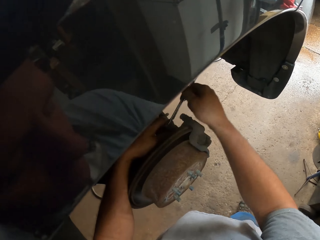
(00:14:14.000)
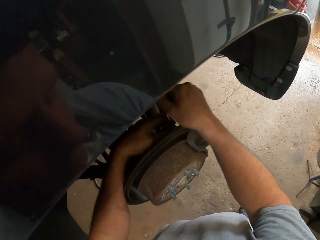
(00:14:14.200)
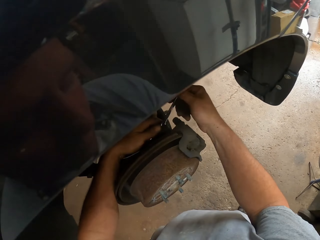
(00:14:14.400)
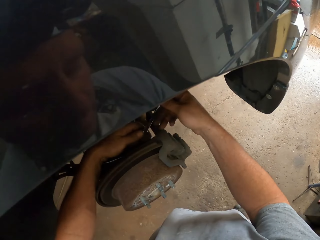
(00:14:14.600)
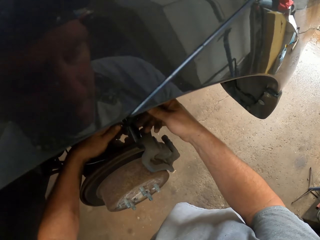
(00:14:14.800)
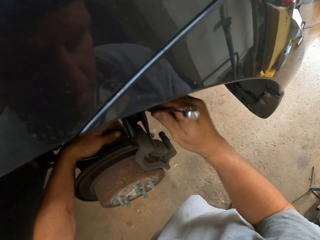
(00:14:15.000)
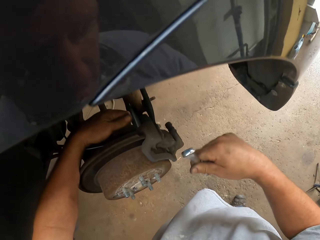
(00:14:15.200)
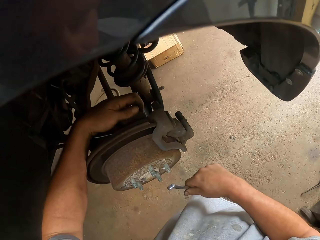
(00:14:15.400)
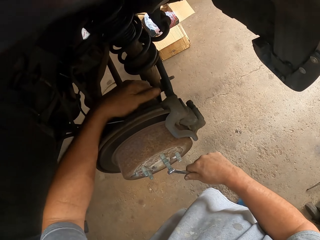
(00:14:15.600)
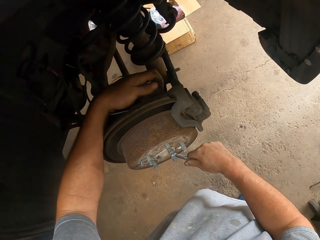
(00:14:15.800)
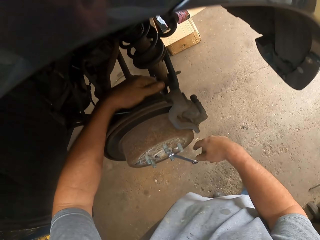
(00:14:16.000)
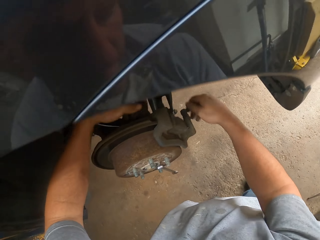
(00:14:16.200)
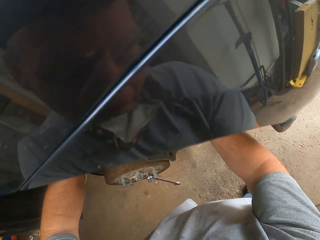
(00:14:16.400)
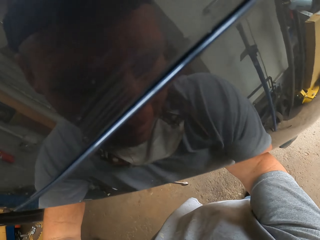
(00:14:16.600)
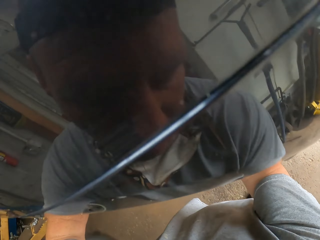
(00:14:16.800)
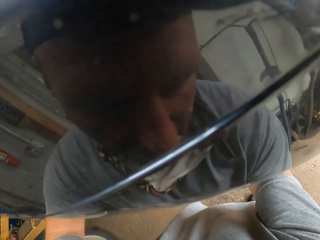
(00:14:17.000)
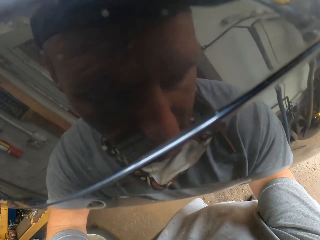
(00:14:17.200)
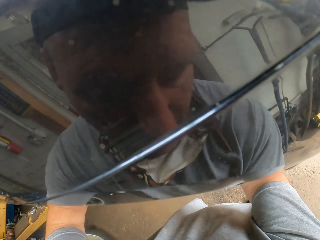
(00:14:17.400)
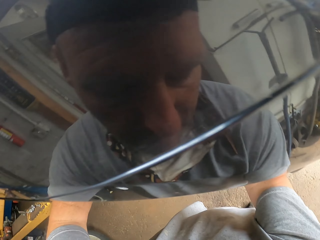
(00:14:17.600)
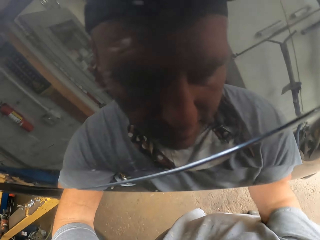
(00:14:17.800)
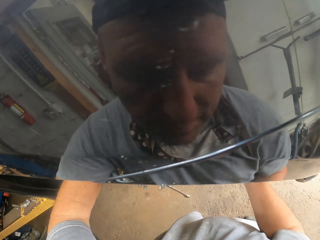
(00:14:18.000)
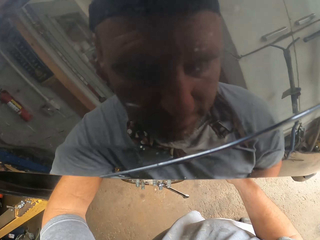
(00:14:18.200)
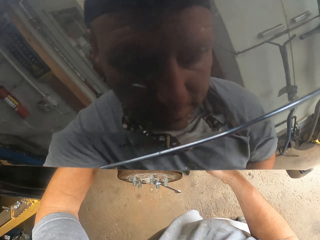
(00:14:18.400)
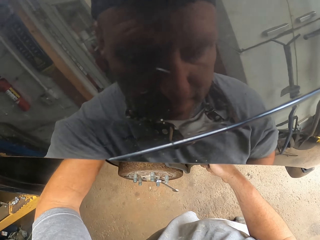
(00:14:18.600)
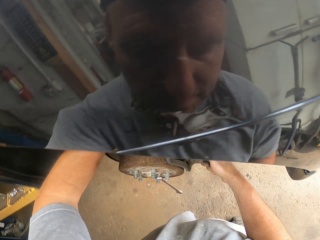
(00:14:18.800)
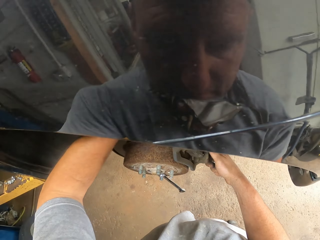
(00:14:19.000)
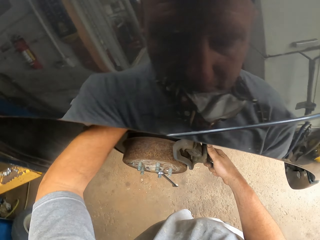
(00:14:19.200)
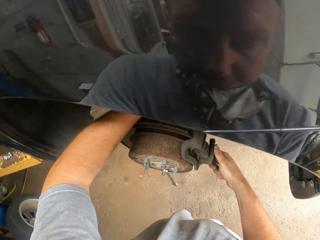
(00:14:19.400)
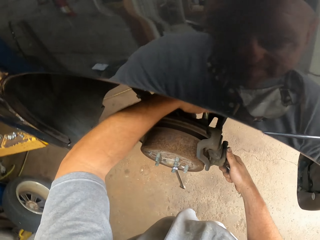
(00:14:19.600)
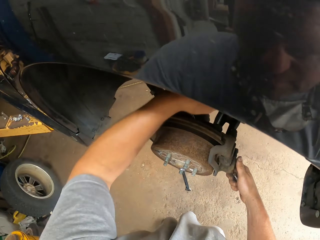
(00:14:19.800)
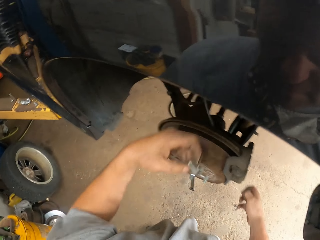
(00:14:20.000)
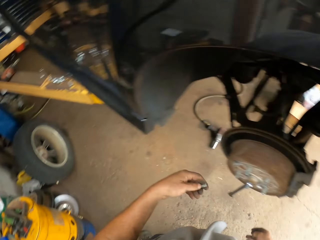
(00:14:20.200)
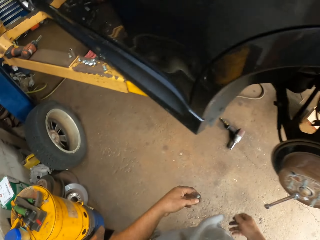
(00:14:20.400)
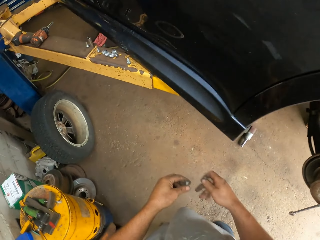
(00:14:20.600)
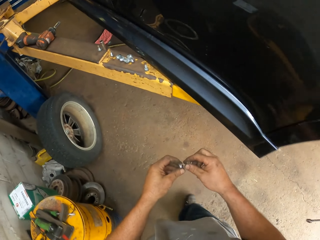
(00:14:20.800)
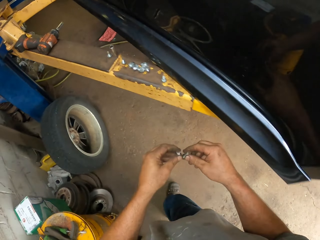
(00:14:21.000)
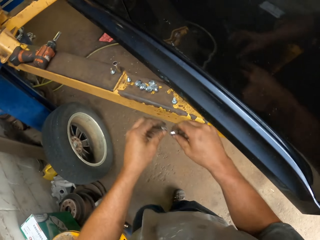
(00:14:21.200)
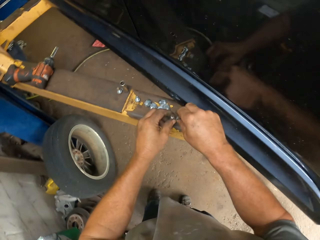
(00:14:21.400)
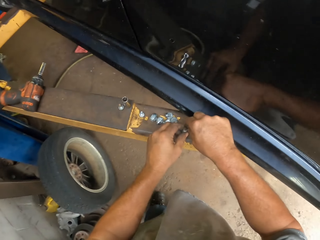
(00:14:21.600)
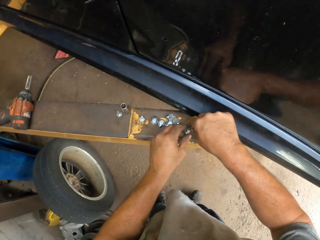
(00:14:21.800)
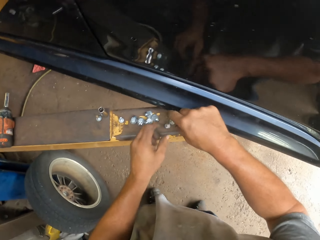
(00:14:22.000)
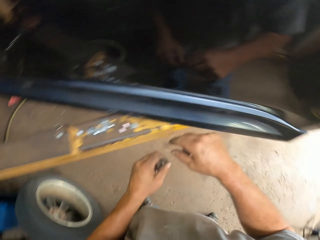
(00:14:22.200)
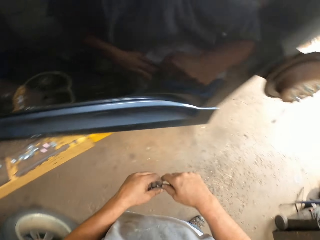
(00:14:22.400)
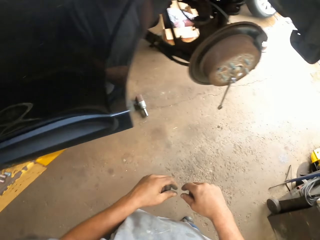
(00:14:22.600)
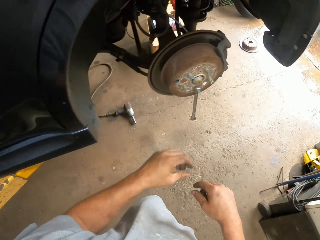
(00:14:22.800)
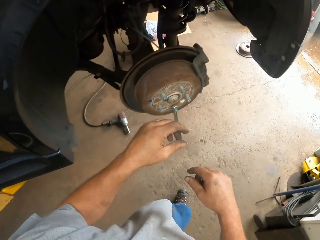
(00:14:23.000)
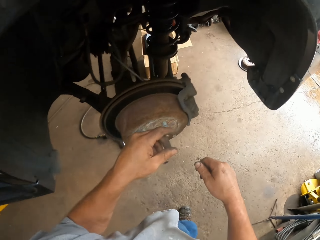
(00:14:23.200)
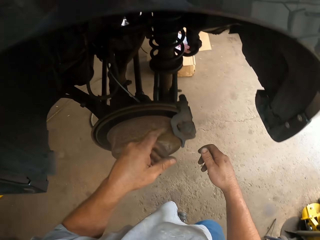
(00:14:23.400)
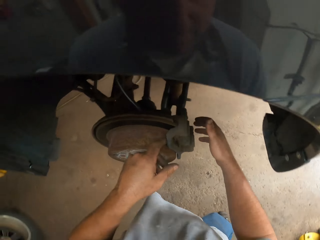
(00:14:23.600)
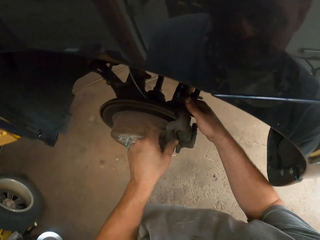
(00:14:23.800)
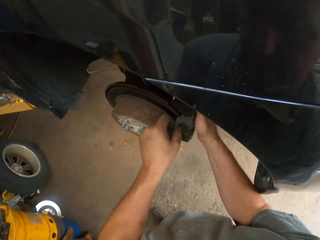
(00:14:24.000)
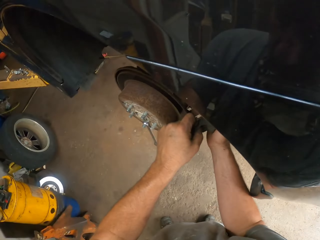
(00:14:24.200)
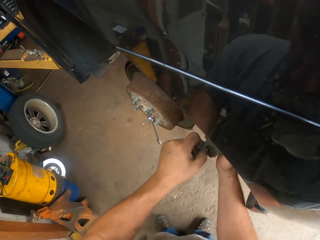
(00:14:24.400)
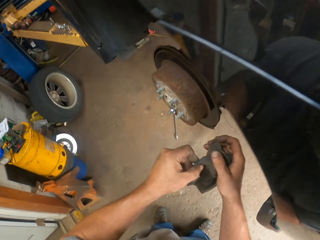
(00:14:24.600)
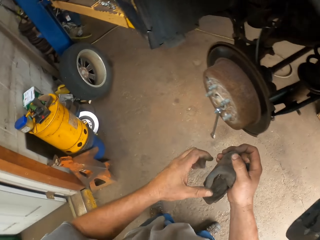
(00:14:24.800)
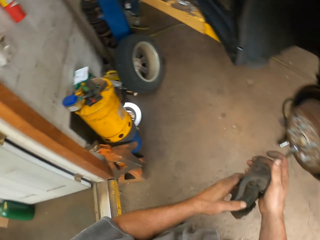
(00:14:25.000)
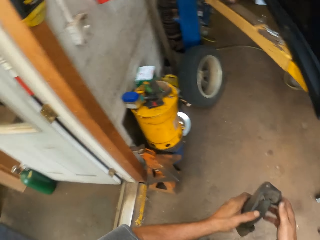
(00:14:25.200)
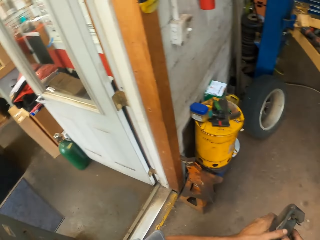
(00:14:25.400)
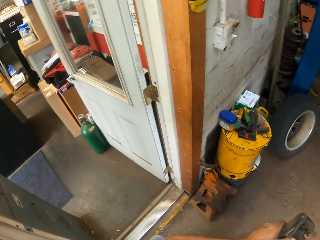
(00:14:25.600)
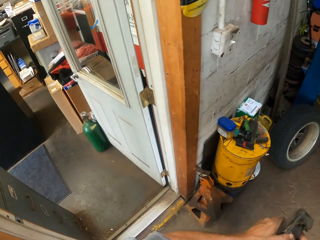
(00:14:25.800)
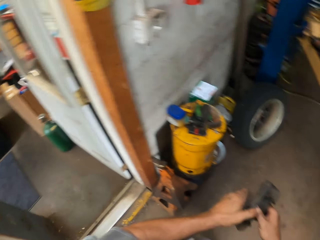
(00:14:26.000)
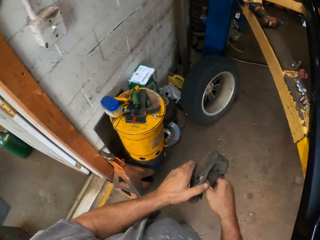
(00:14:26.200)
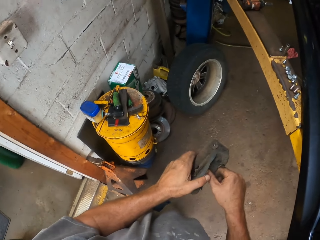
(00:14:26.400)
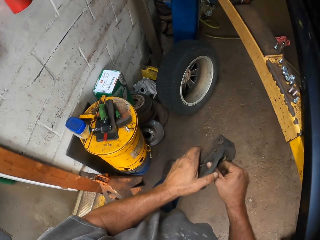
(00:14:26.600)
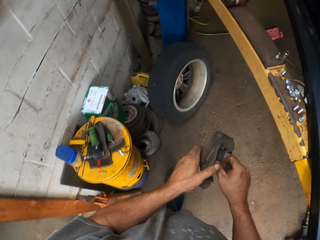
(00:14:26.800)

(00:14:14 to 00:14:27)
The camera wearer hangs the spanner on the car wheel. They hold the nut and put down the nut. They take a car spare part.

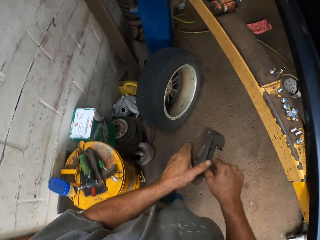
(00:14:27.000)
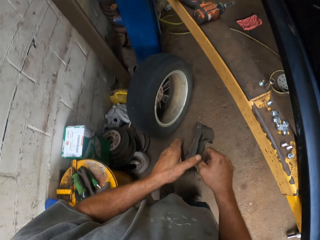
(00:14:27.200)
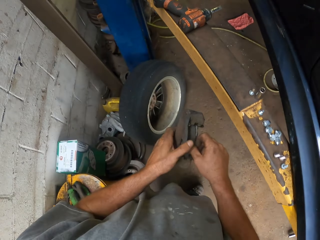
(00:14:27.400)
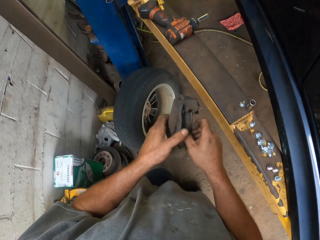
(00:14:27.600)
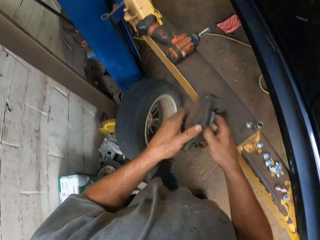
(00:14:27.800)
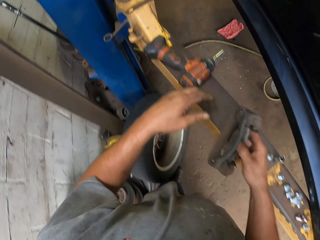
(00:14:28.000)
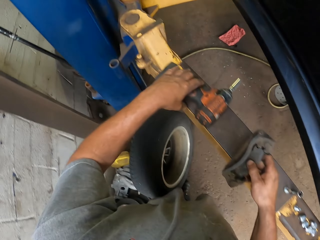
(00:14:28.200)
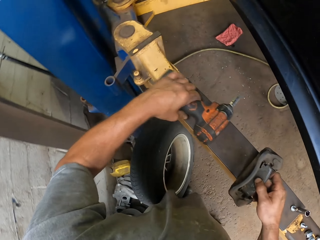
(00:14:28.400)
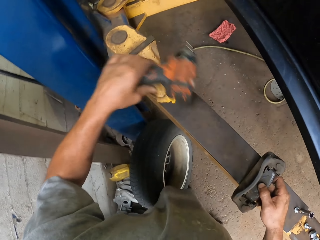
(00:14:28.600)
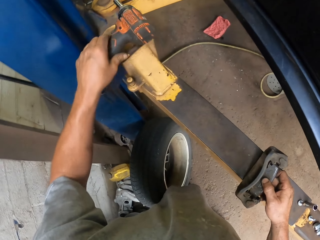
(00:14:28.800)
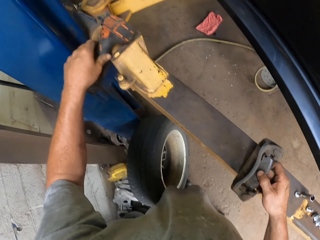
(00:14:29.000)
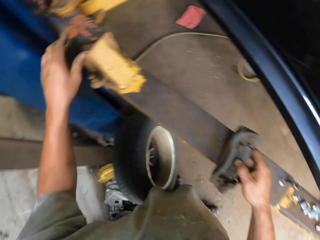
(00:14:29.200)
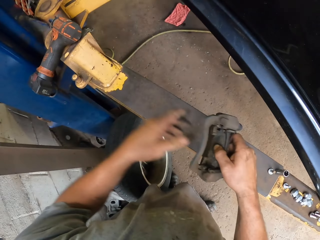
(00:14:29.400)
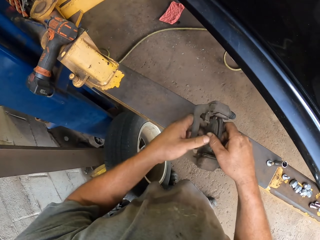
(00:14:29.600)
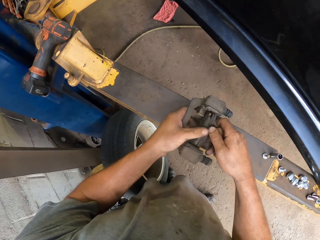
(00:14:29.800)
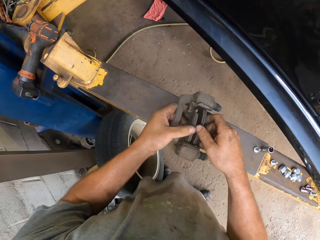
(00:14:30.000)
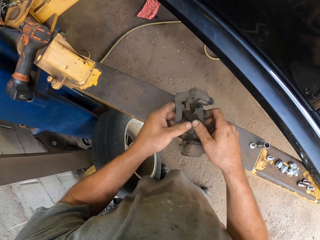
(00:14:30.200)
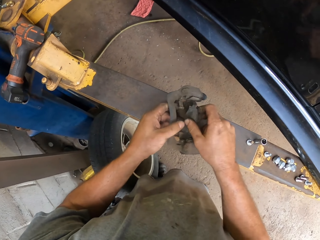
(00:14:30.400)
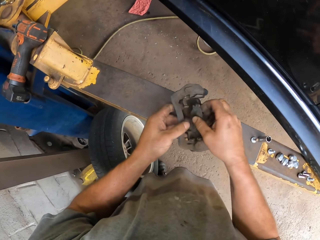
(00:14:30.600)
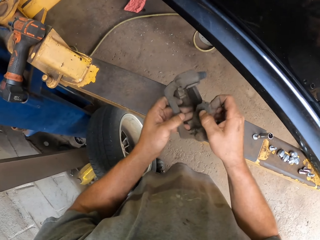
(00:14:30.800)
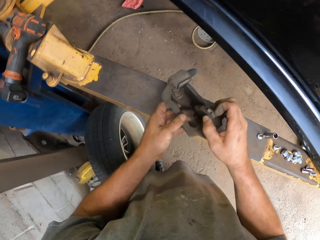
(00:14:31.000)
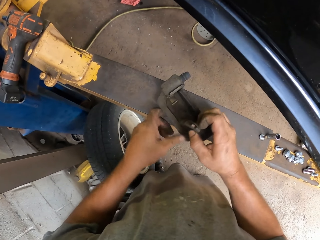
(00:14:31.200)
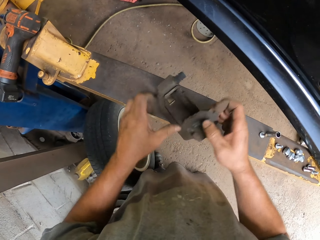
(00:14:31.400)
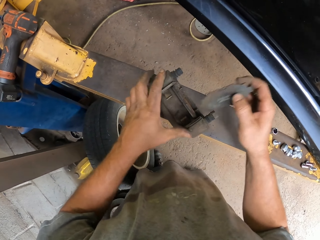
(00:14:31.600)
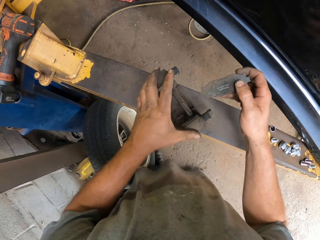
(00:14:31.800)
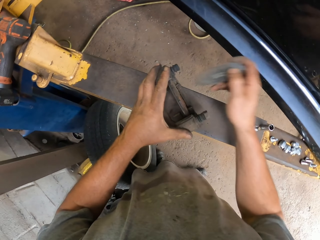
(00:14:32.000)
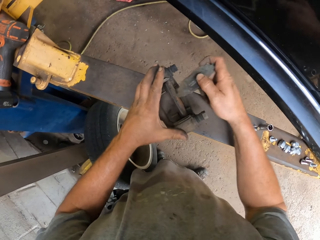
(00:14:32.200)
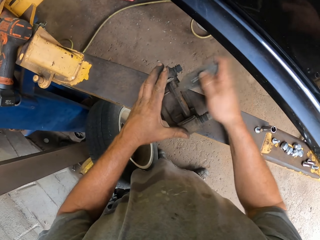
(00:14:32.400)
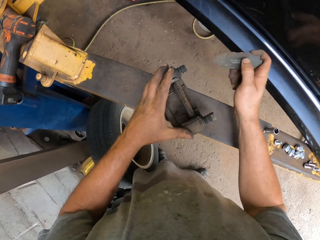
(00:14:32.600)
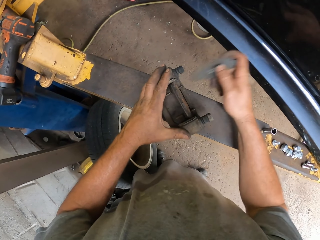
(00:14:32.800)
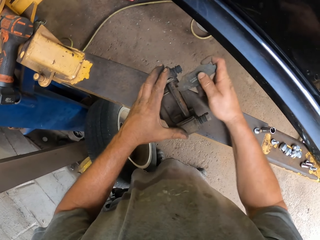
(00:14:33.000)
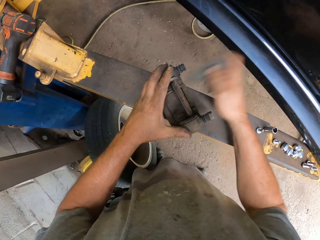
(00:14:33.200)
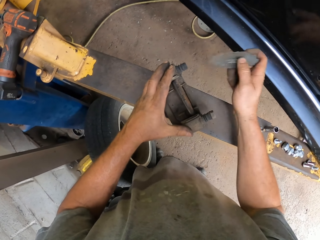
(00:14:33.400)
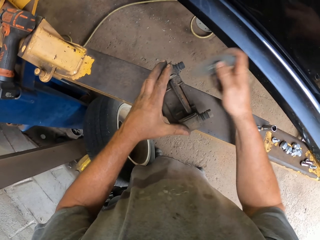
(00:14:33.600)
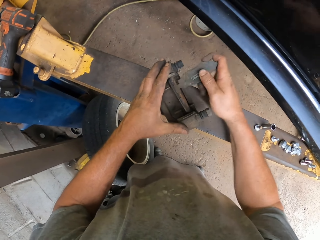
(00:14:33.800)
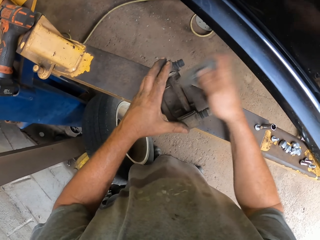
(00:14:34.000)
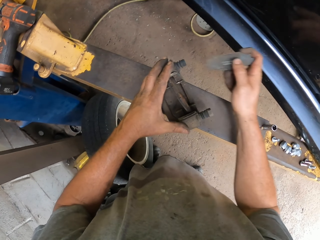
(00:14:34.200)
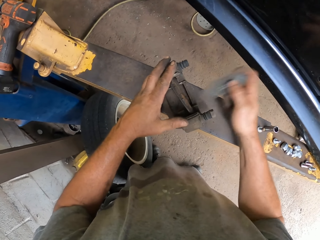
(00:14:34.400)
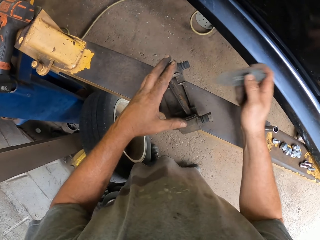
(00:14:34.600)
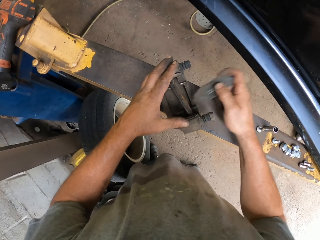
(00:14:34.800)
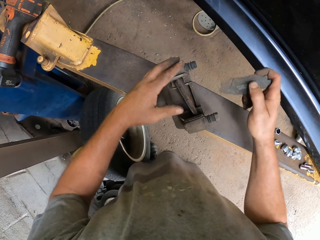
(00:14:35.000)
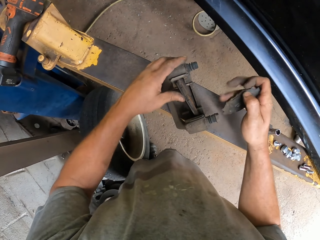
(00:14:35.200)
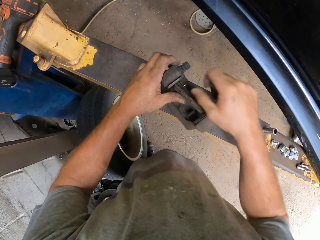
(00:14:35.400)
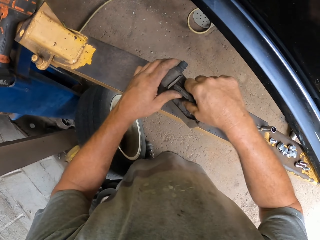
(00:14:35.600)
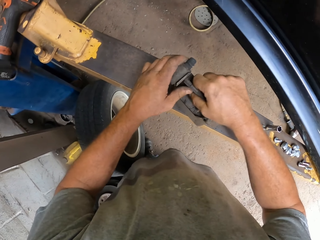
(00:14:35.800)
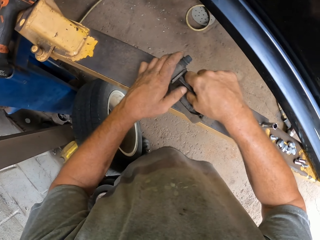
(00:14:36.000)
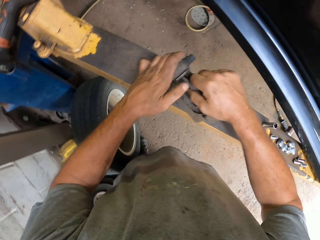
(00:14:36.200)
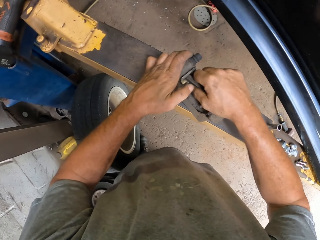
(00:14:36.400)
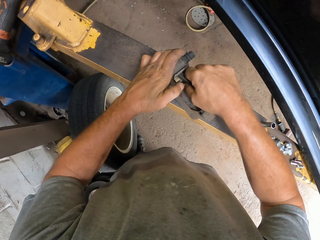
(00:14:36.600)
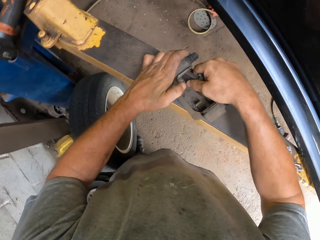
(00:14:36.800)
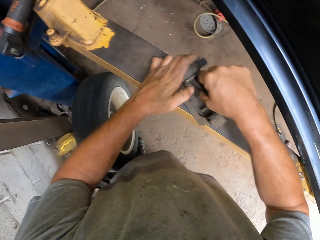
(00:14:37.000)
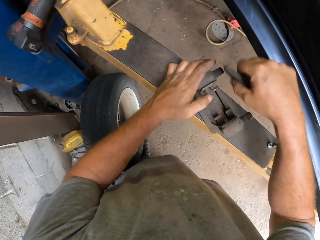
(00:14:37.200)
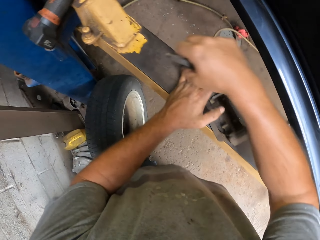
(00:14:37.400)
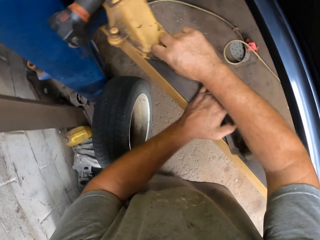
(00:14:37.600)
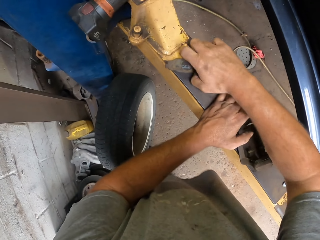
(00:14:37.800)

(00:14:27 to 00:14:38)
The camera wearer puts down the spare part. They put away the drill. They touch the car spare part. They hold something. They hit the car spare part.
